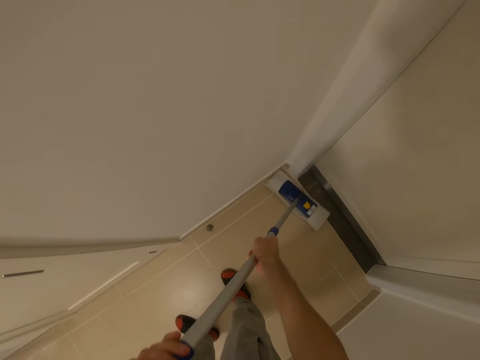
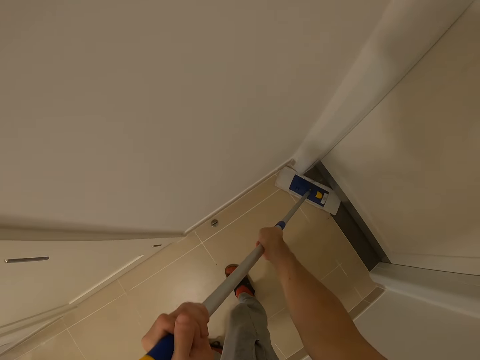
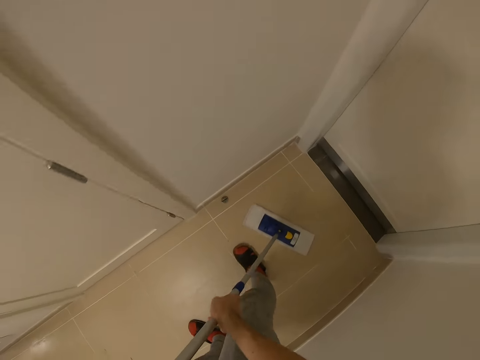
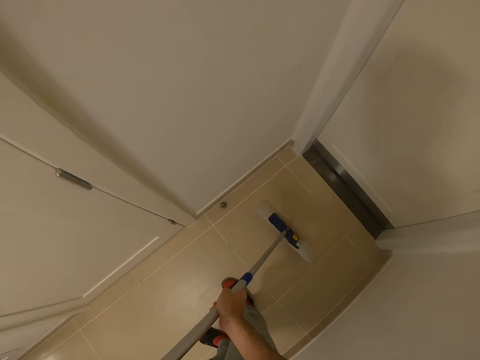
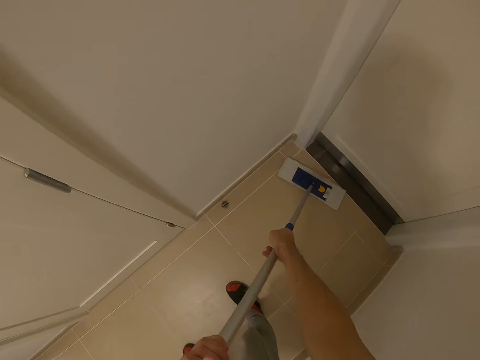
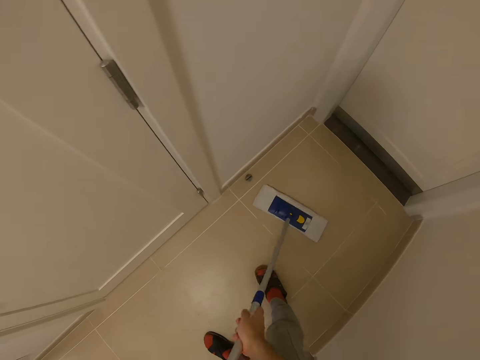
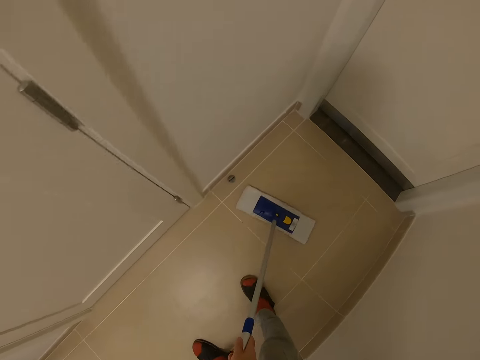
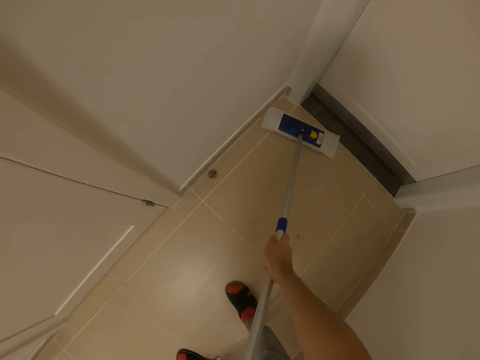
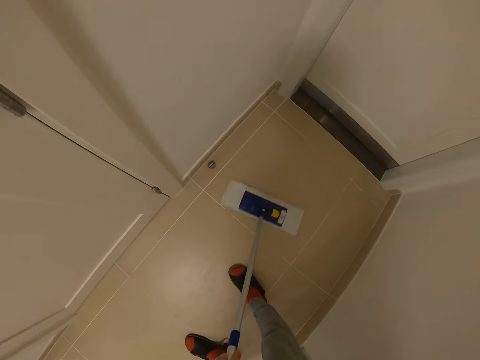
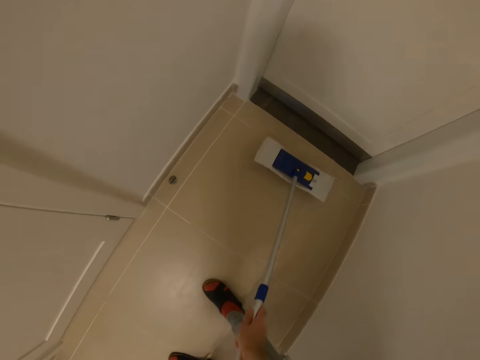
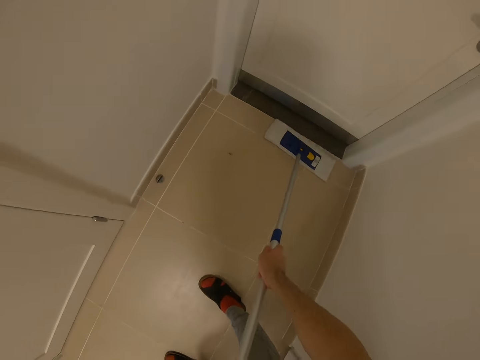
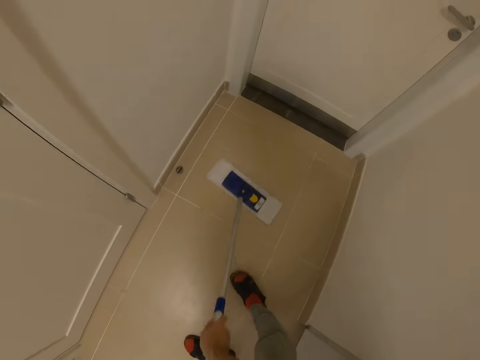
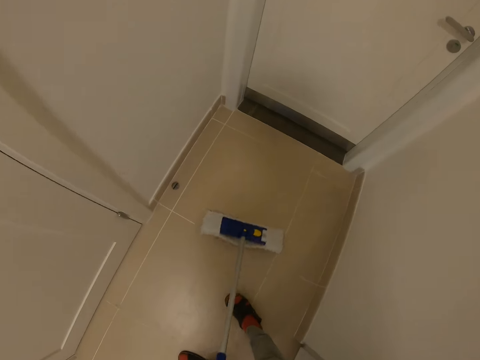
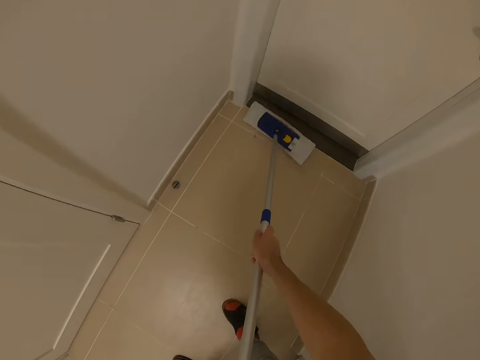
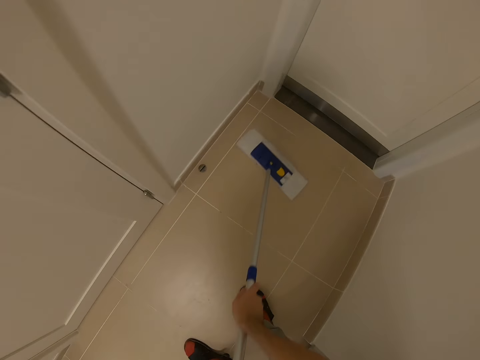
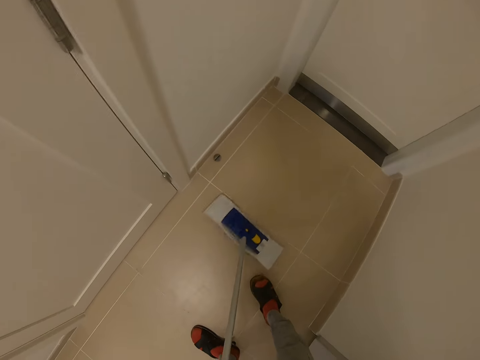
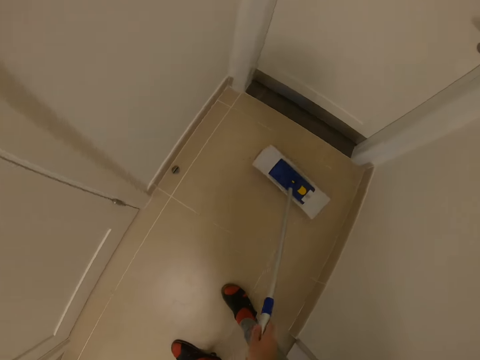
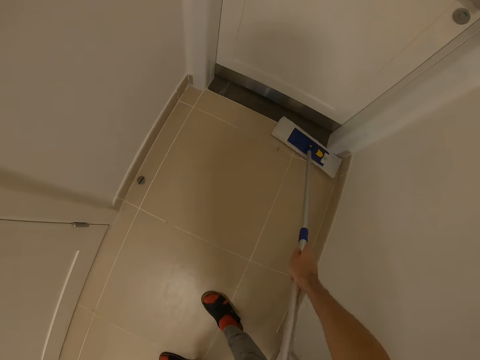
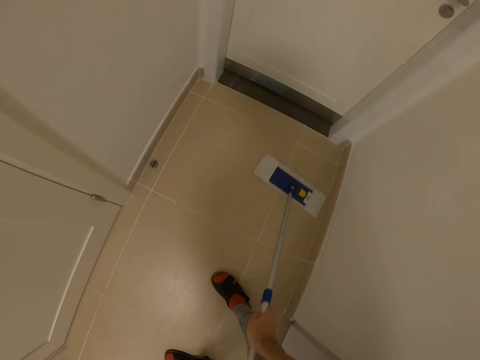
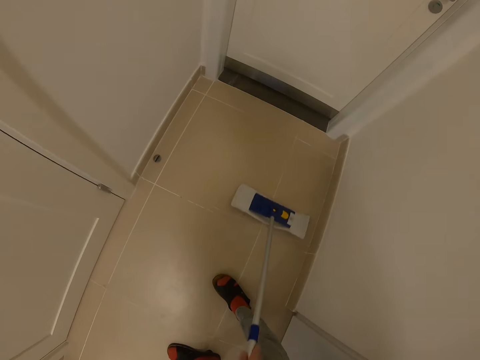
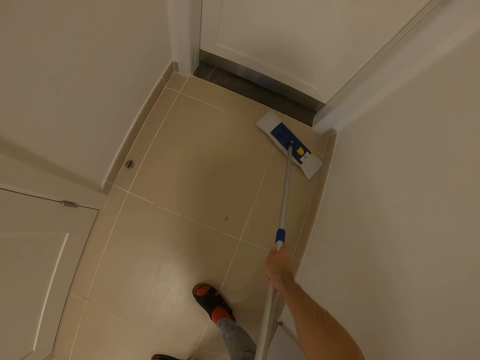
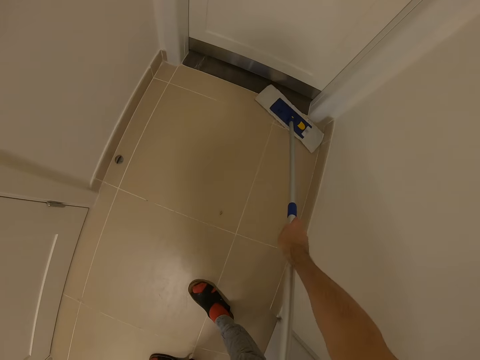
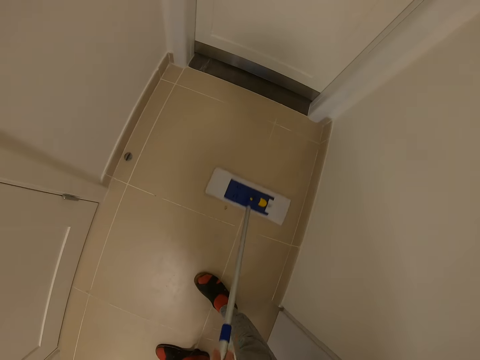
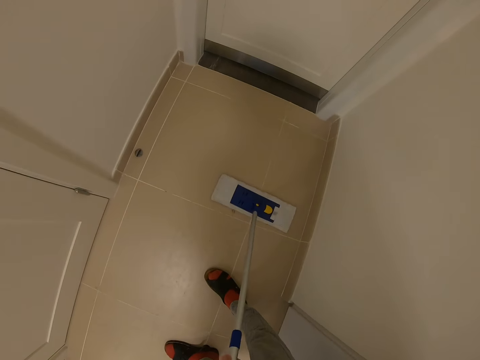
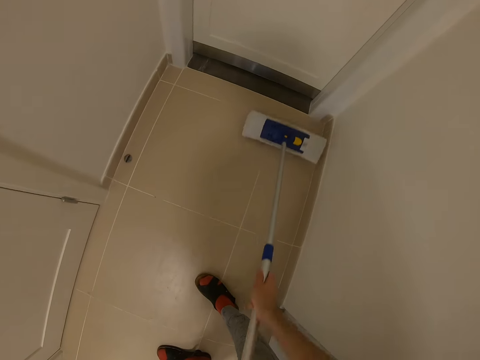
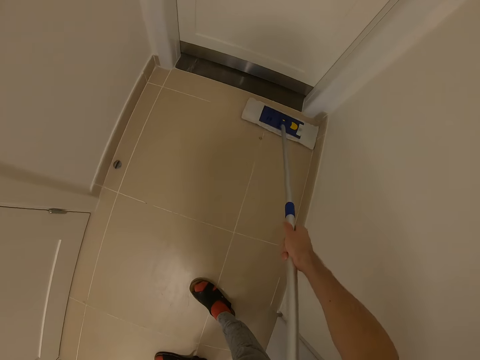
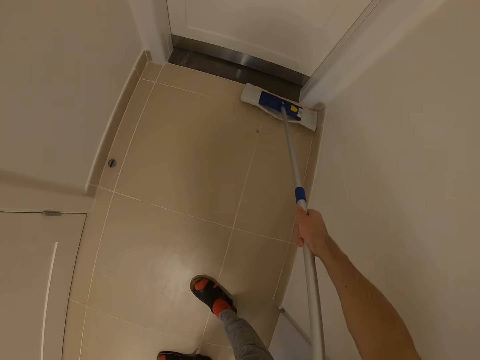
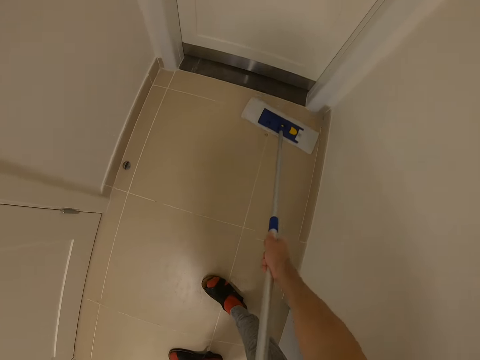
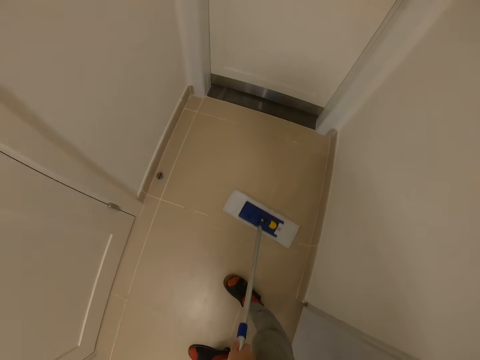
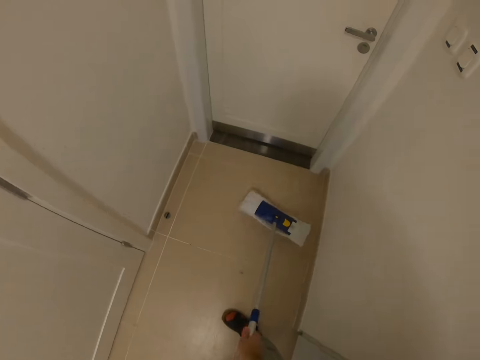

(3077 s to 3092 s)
The camera wearer cleans the floor with a cleaning brush. They clean the floor with the cleaning brush again.

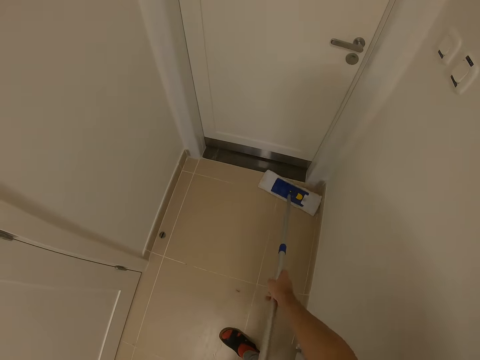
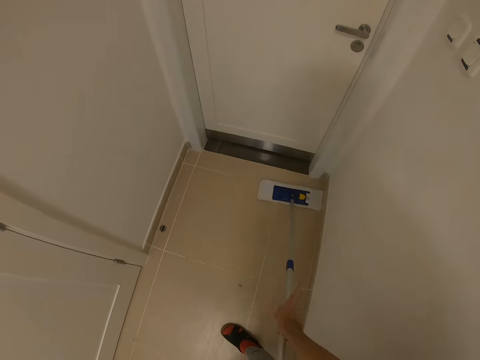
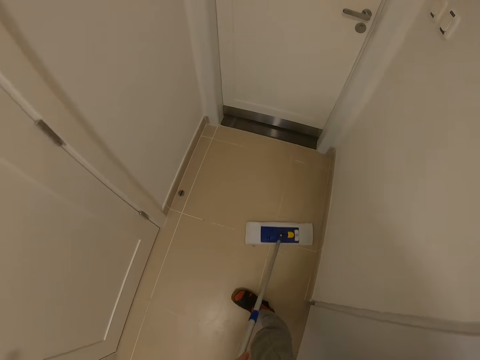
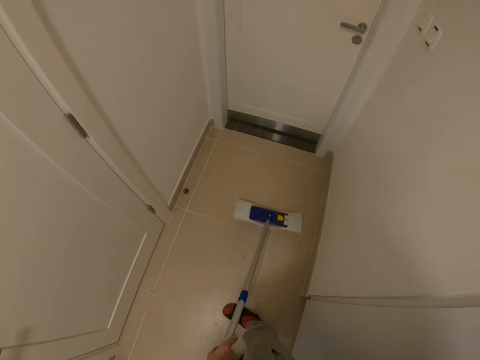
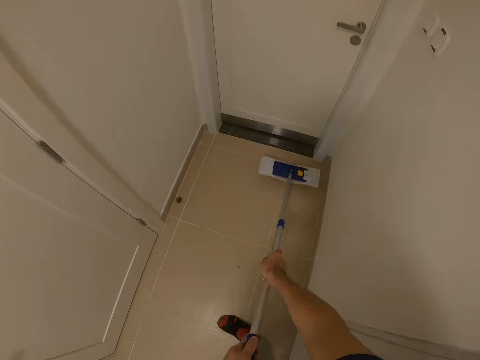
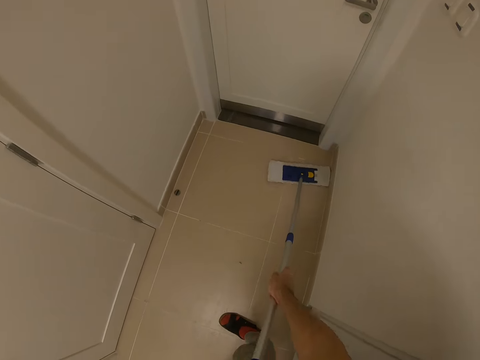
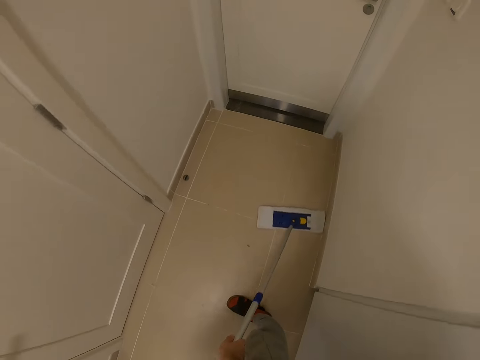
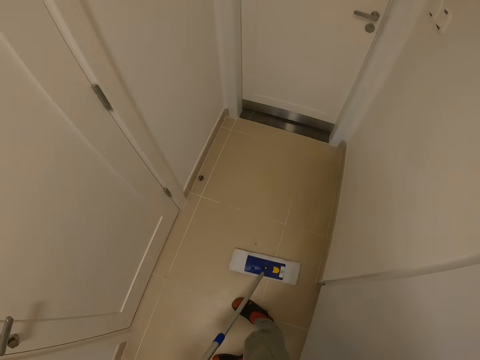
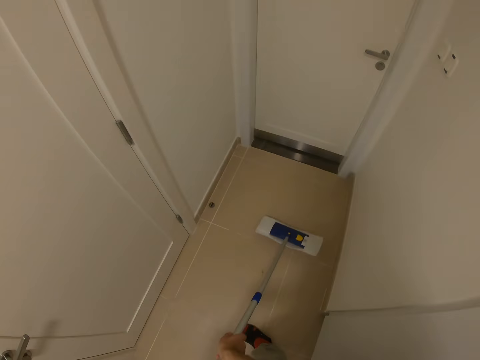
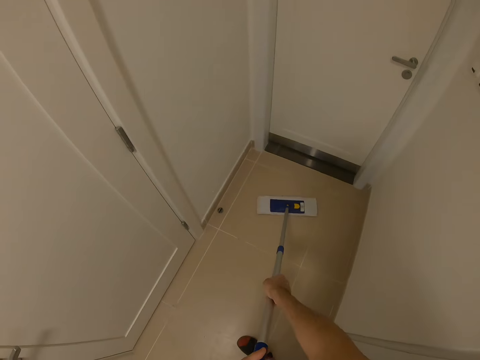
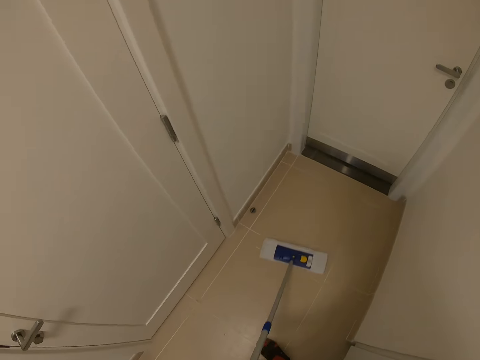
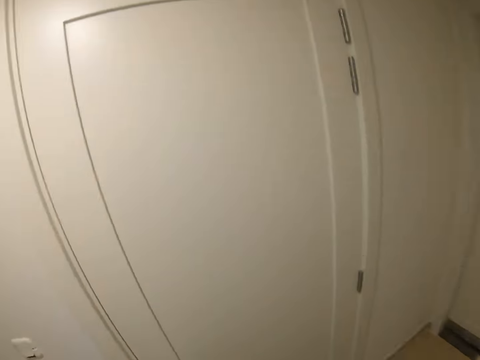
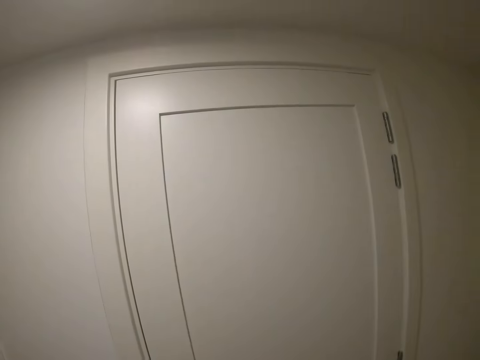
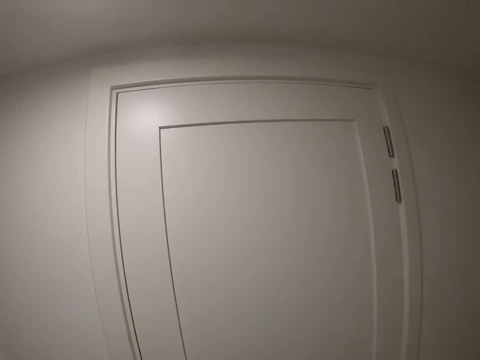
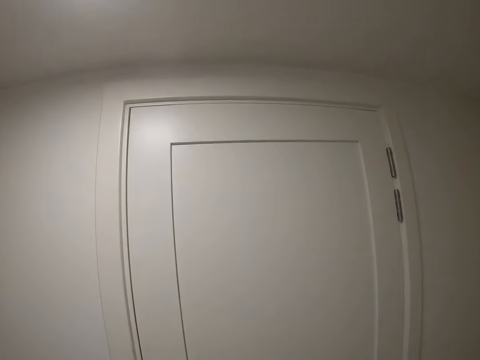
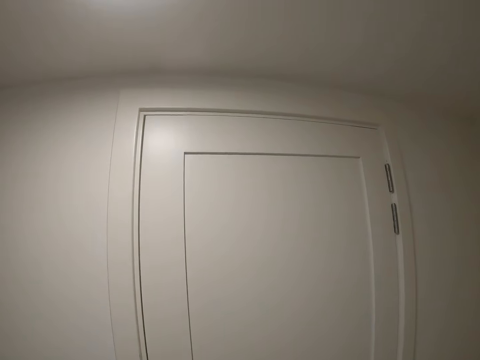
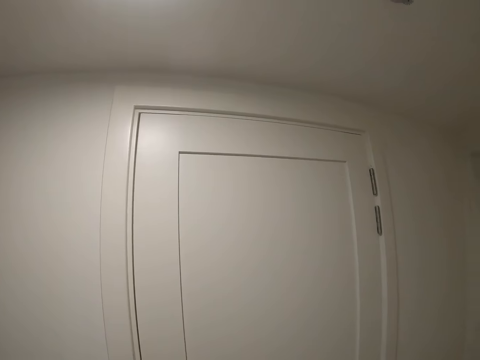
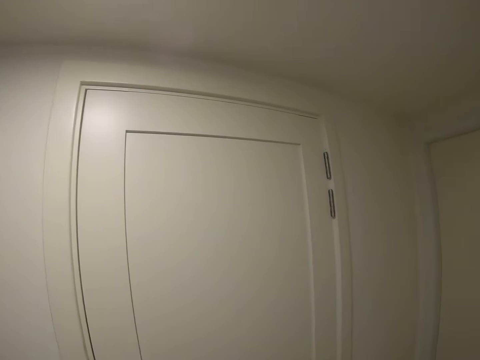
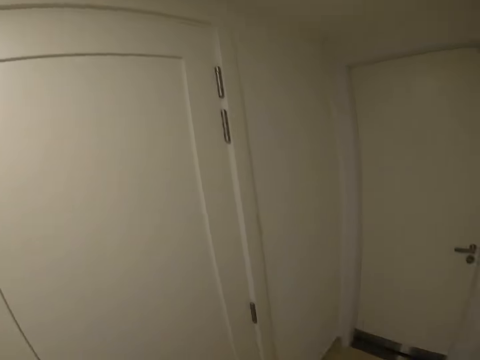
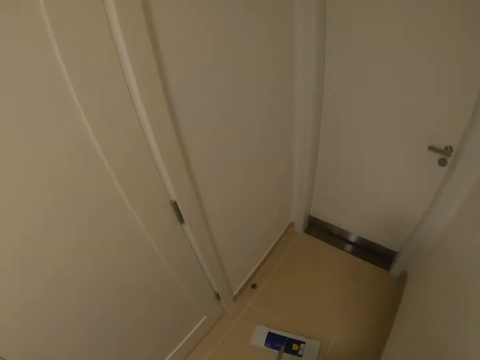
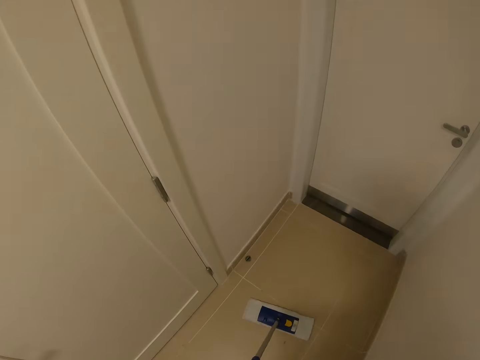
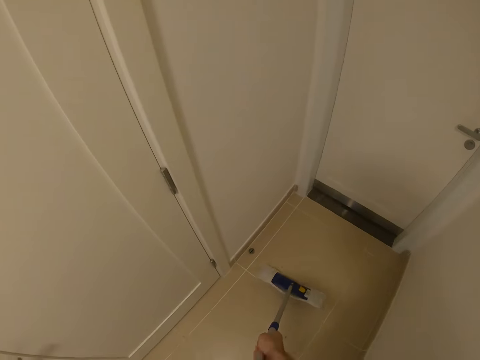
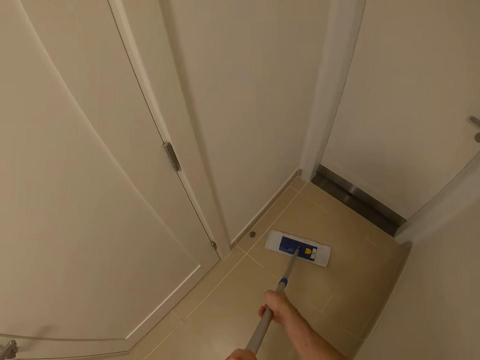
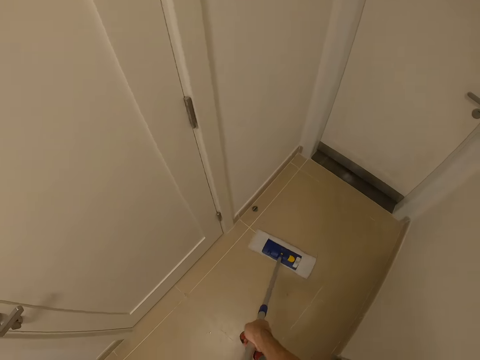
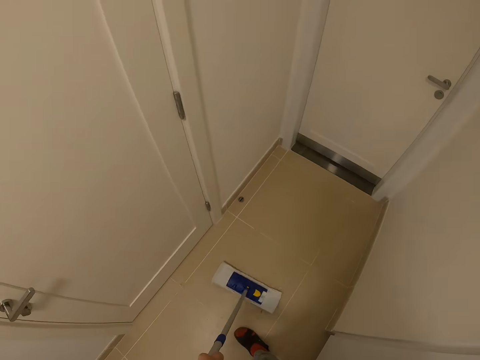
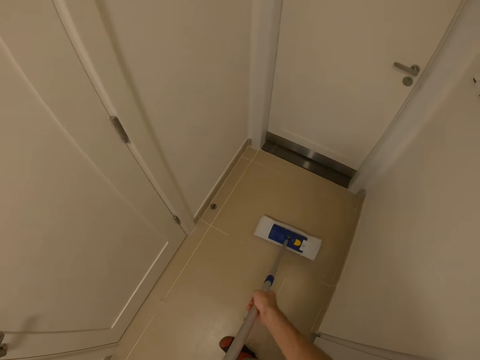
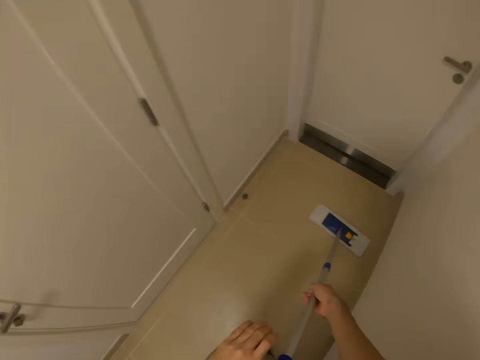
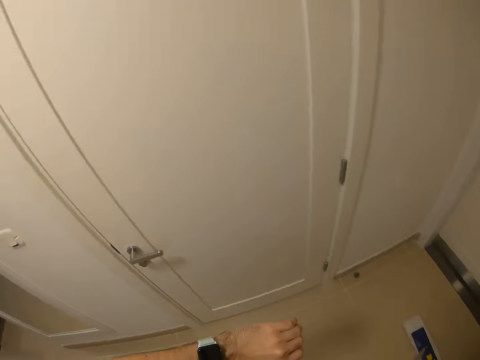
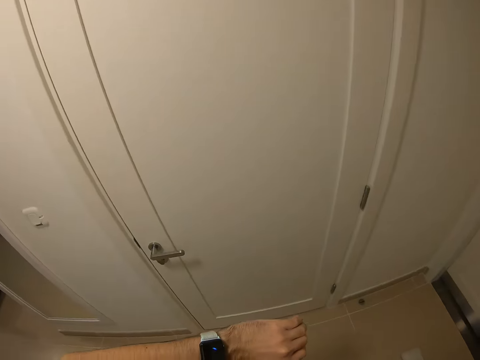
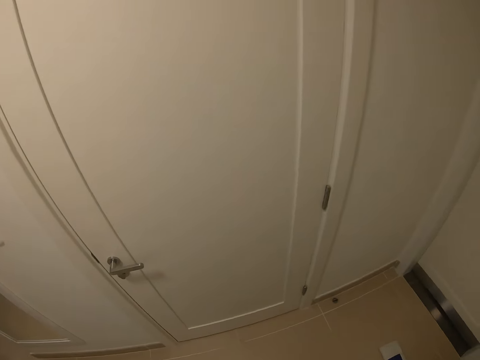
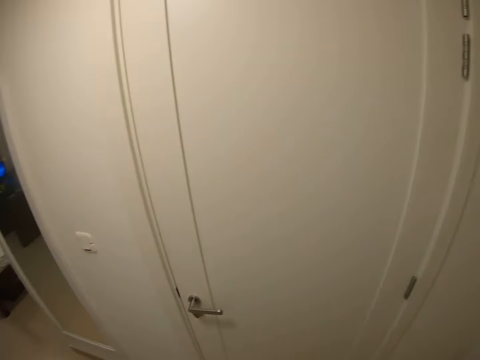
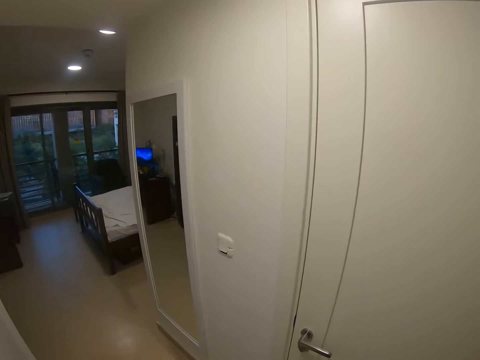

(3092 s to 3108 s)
The camera wearer cleans the floor with a cleaning brush. He looks around. He cleans the floor with the cleaning brush. He looks at his watch.
